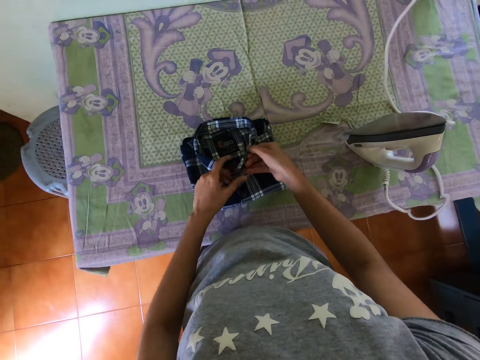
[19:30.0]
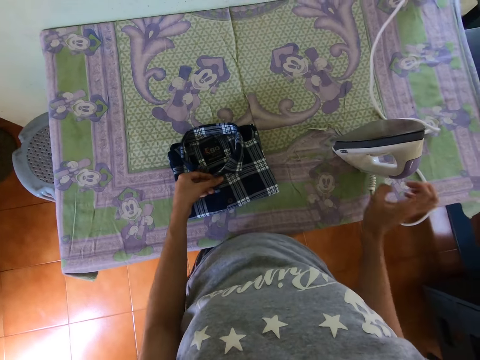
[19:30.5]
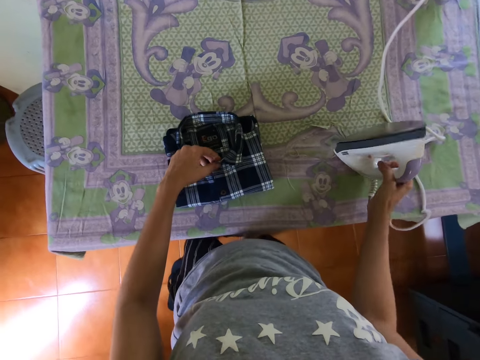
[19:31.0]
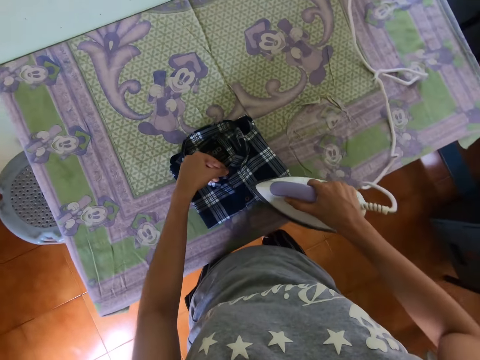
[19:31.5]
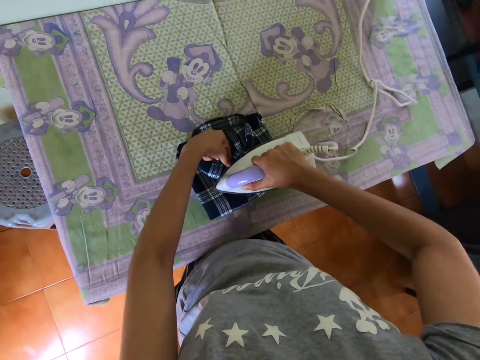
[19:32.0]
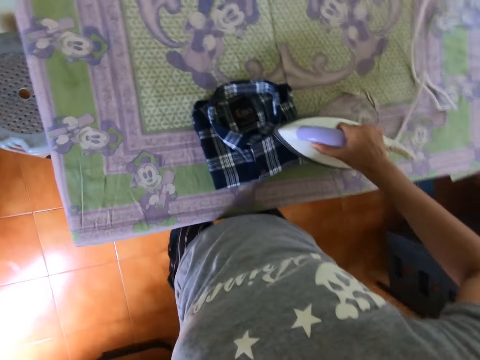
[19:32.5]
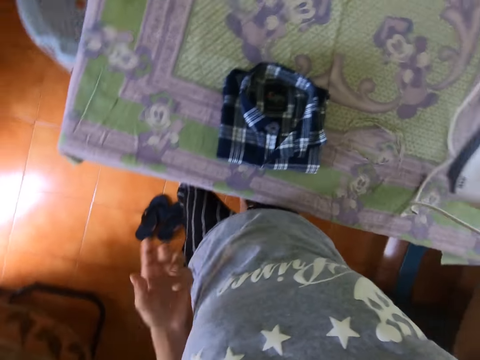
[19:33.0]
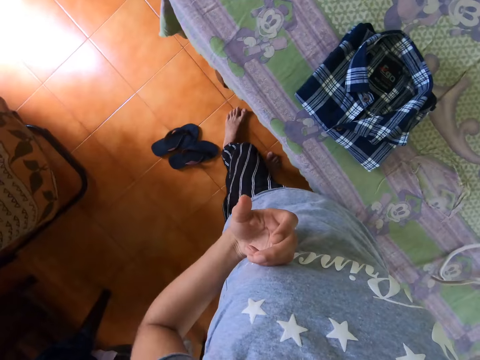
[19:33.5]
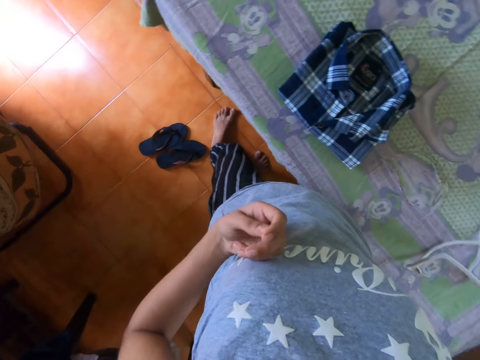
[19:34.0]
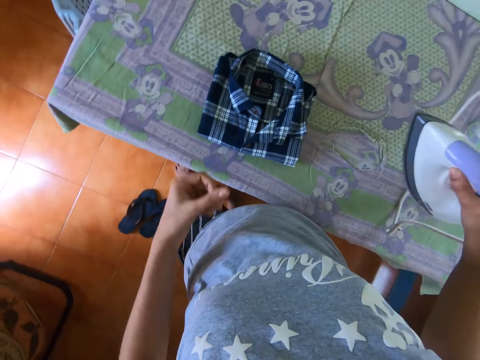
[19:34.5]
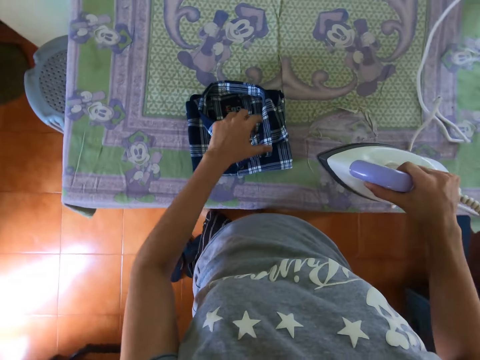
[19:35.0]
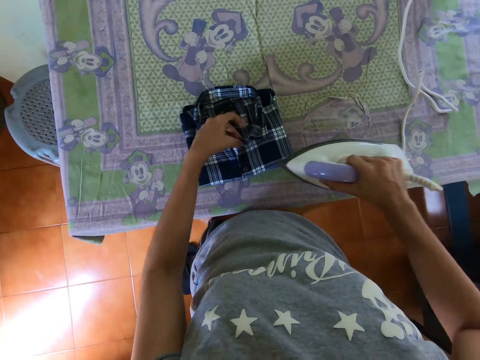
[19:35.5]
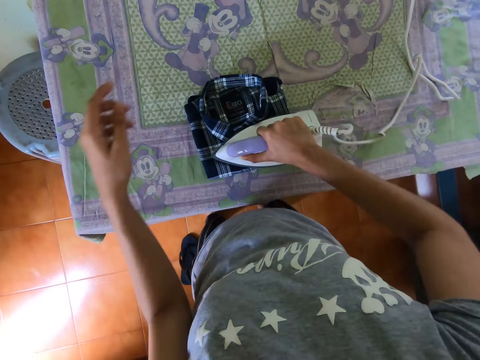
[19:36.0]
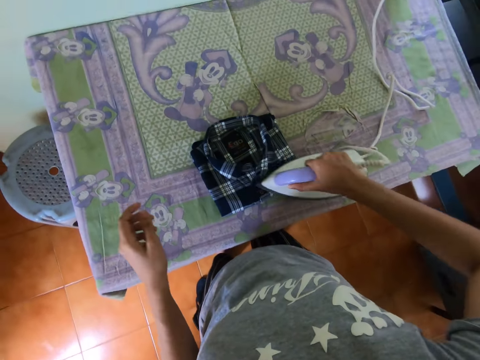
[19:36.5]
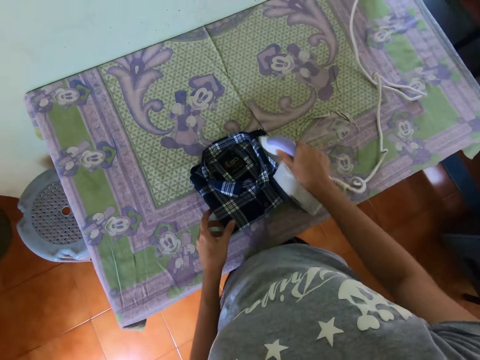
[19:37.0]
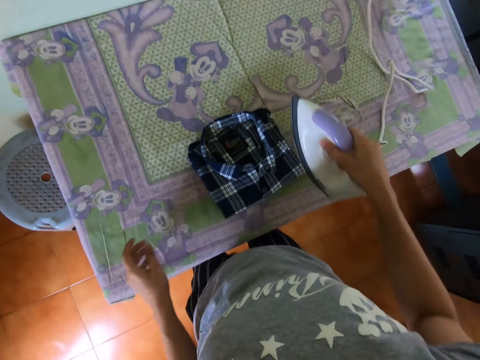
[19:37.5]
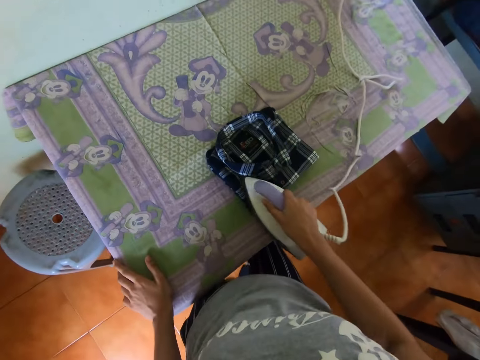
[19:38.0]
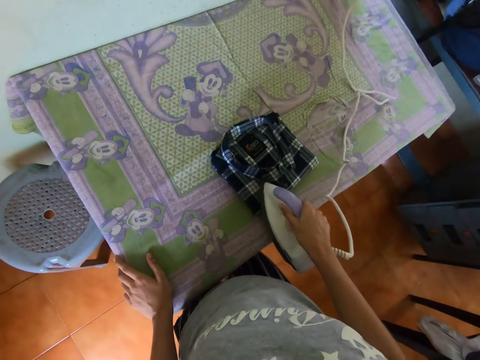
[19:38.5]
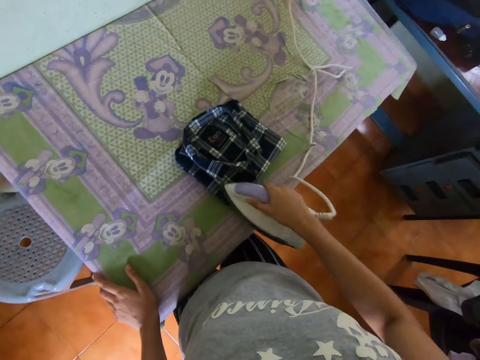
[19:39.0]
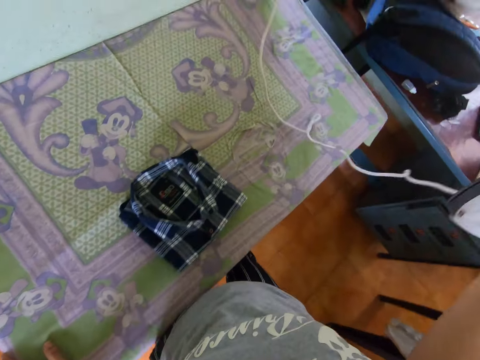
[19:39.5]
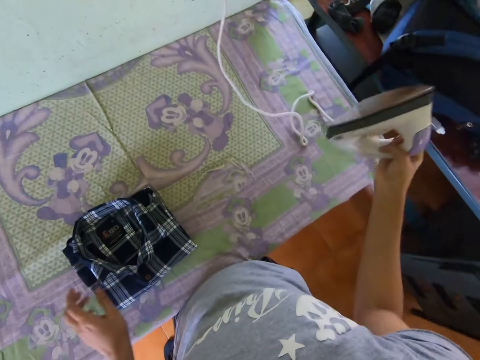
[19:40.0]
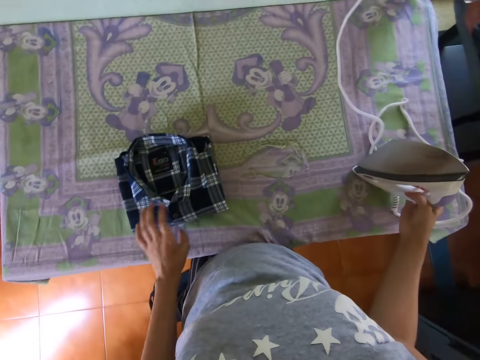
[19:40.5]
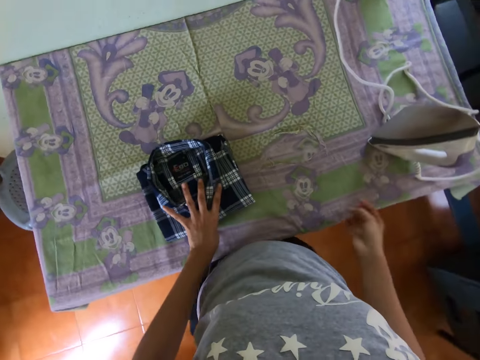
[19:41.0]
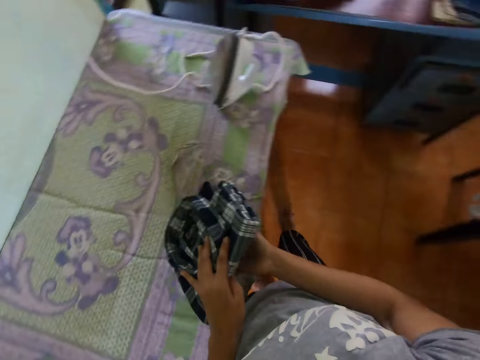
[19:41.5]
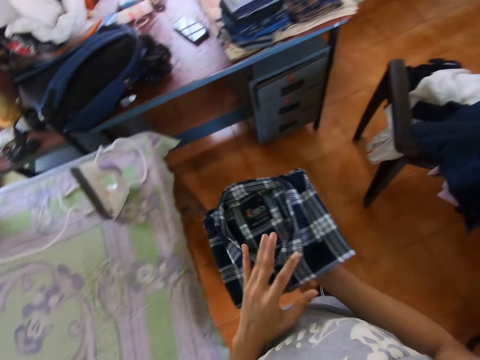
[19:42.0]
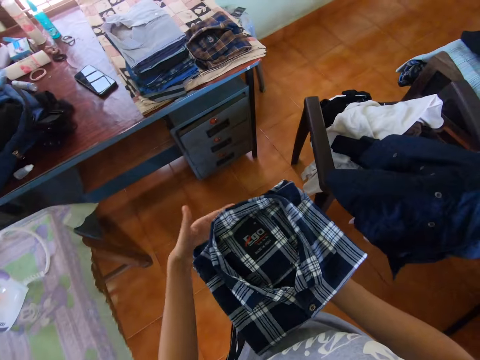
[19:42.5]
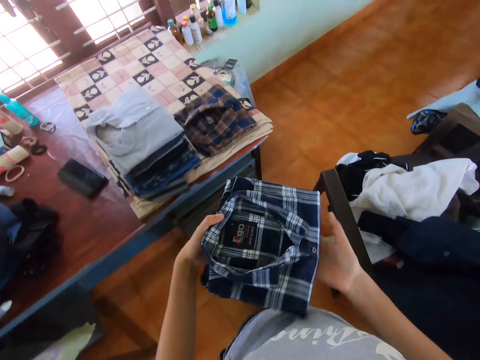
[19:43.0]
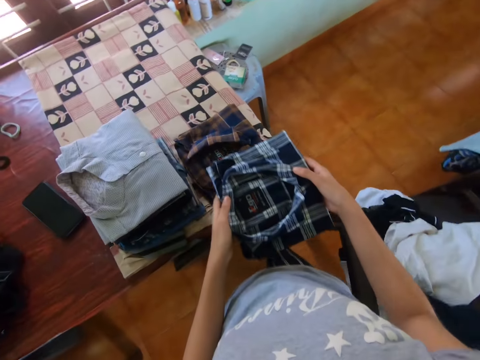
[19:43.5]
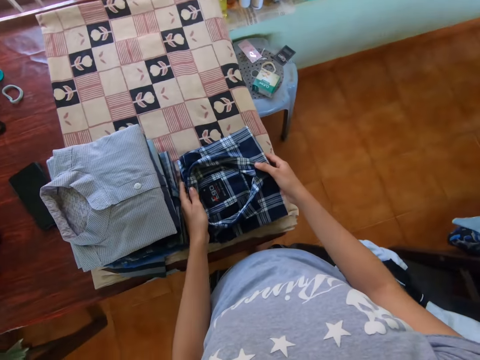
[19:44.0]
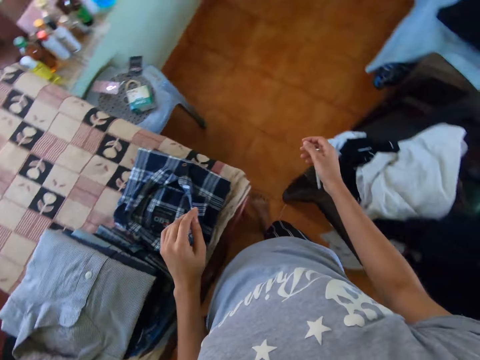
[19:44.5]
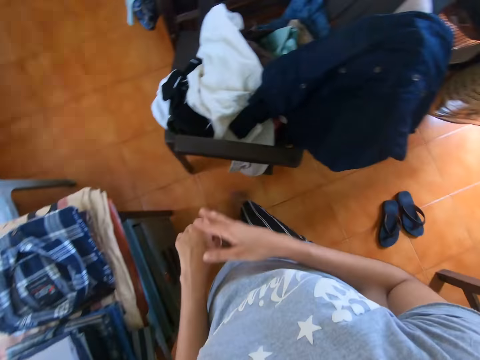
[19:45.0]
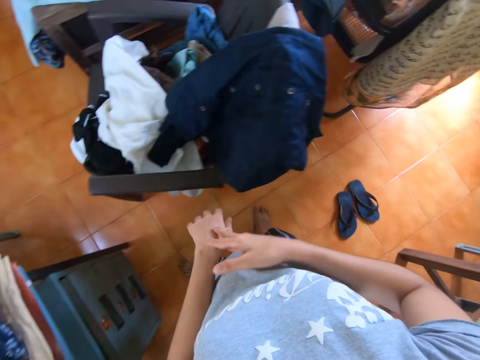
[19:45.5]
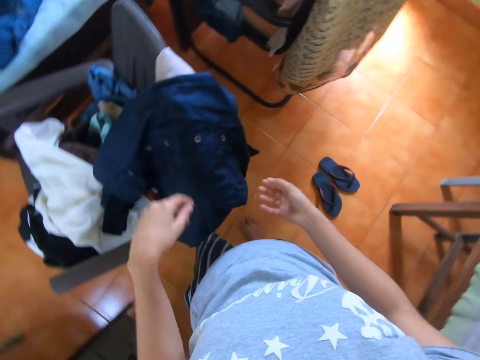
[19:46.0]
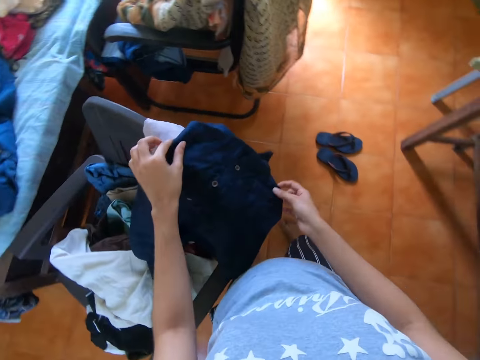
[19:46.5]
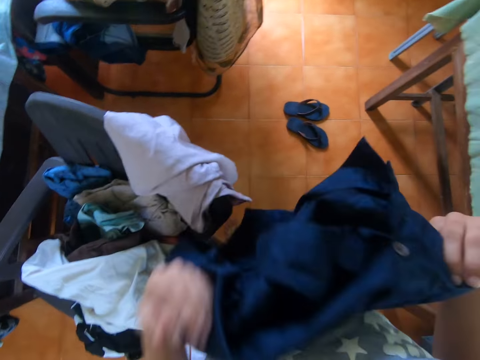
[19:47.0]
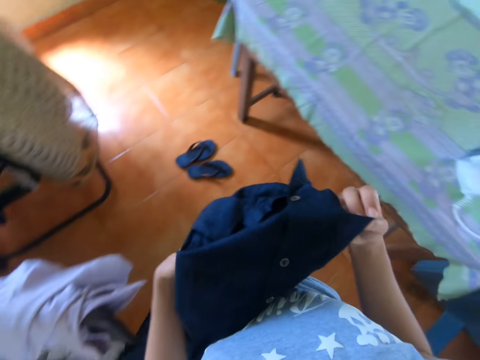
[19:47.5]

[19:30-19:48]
The camera wearer picks up an ironer. They iron a shirt with the ironer. They check their hand. They look around a room. They iron the shirt with the ironer. They put down the ironer on the table. They pick up the shirt. They walk around the room. They place the shirt on another. They look around the house and walk around the room. They pick up a shirt.

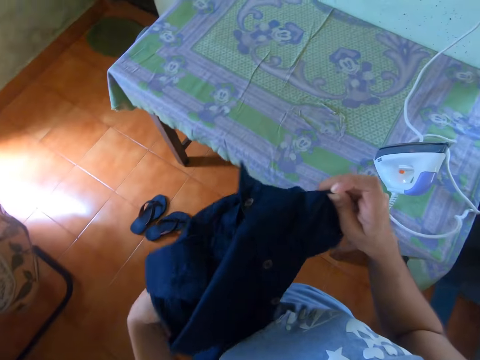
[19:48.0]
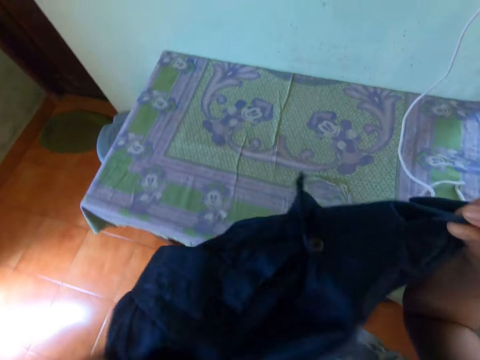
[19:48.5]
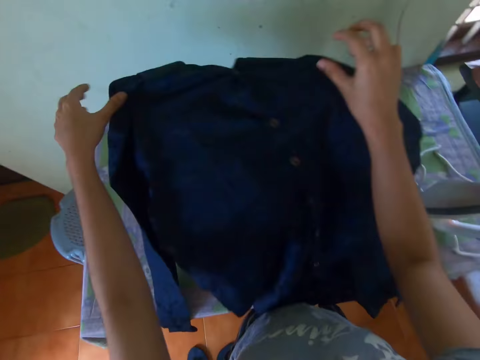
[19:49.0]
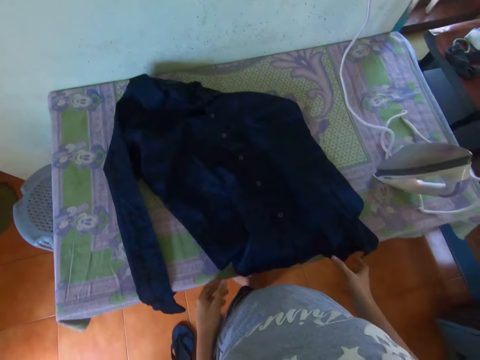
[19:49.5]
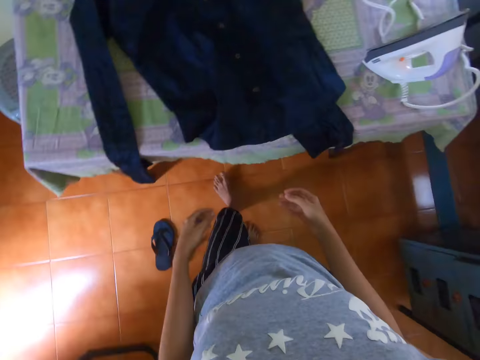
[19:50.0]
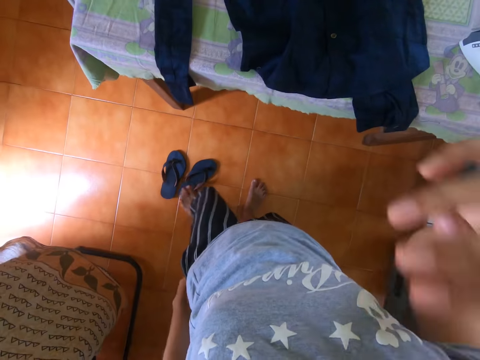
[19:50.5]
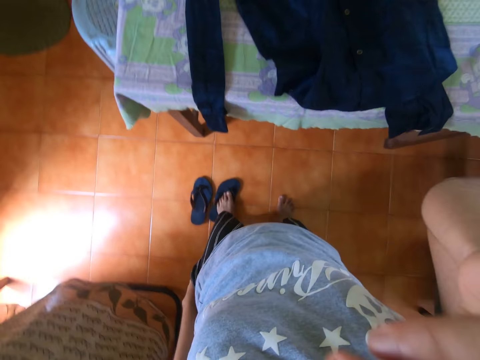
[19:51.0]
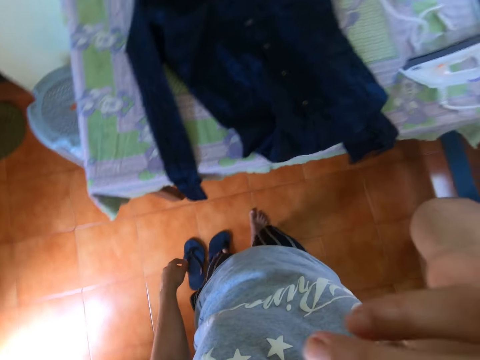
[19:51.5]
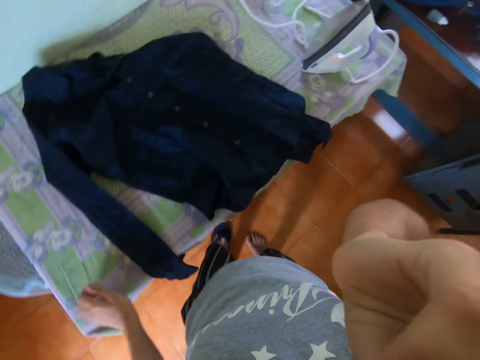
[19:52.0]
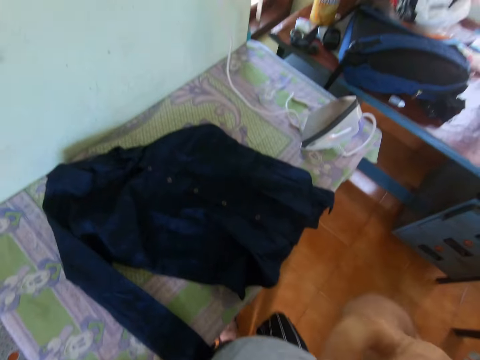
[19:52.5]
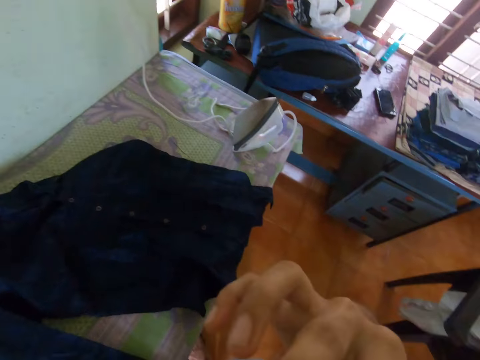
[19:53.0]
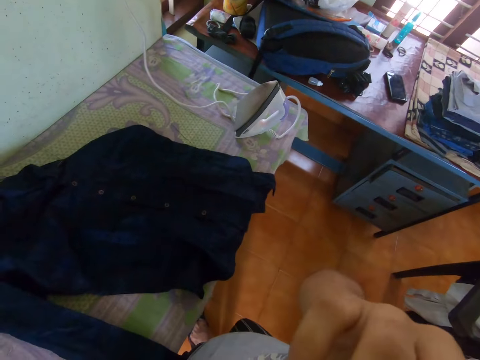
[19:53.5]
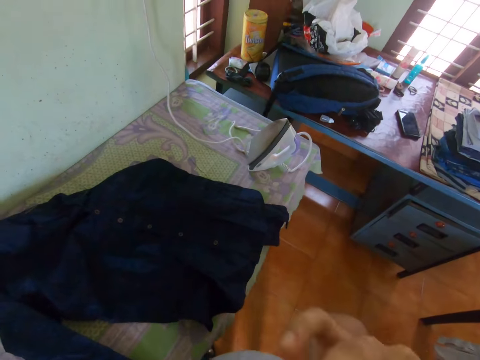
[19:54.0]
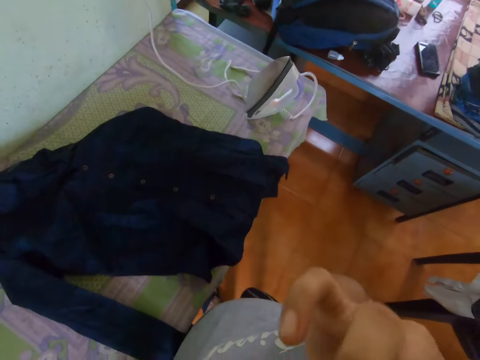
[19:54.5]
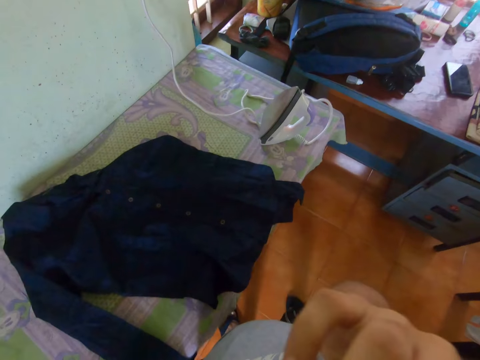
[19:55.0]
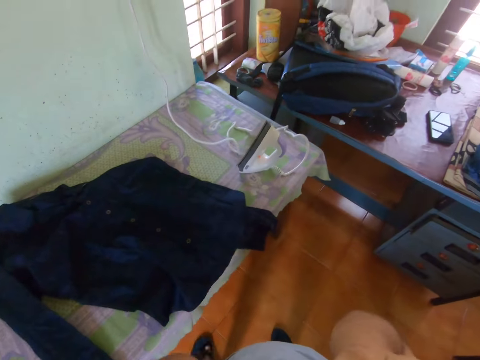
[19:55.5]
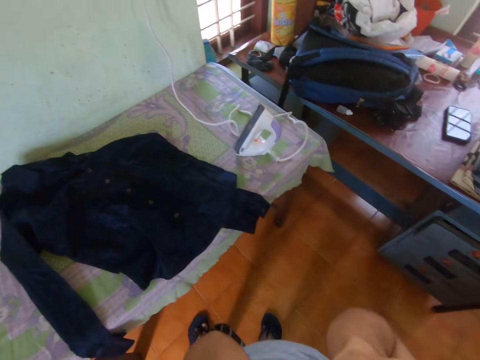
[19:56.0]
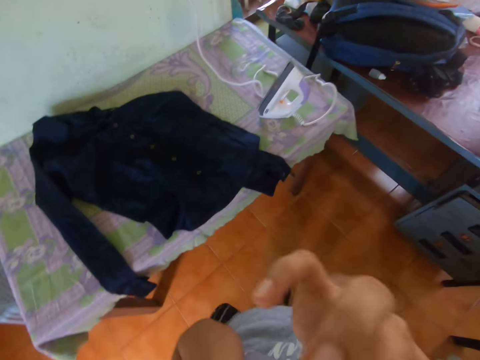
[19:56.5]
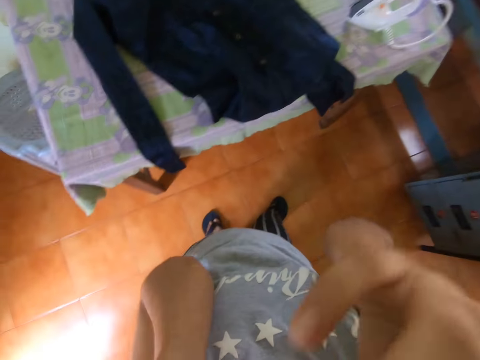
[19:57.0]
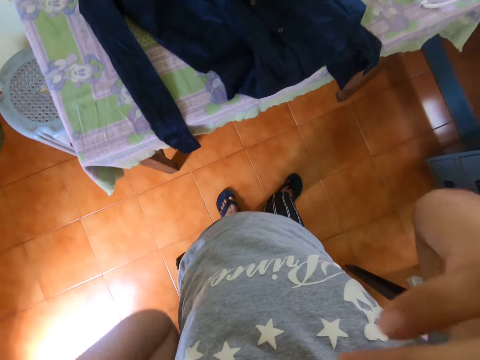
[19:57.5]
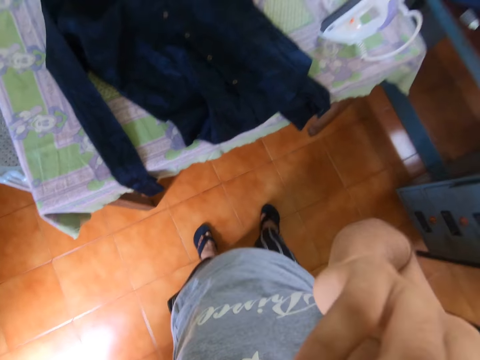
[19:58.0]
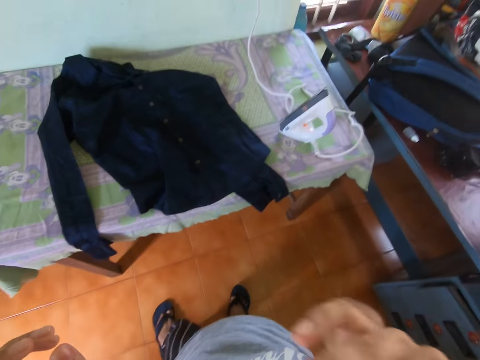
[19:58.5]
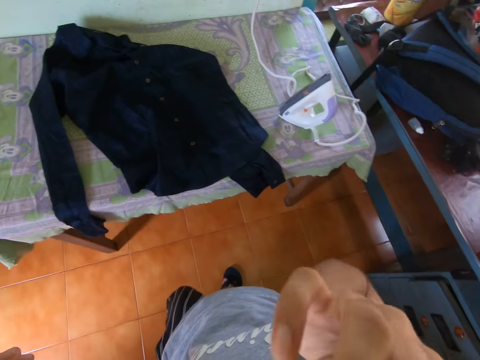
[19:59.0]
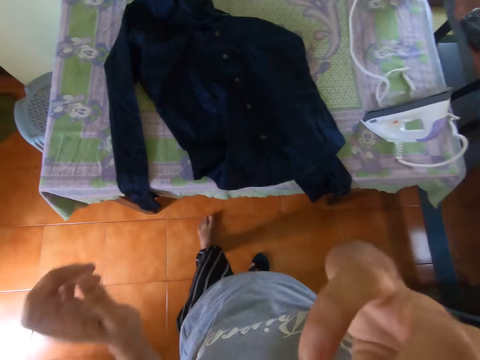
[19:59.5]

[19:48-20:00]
The camera wearer drops a shirt on the table. They adjust the shirt on the table. They touch something. They wipe their face. They walk around a room. They look around the room. They wipe their face.
